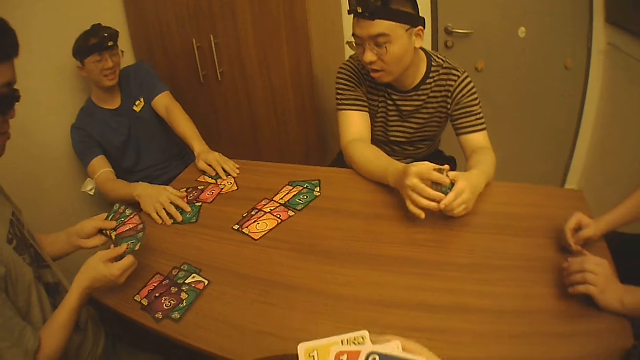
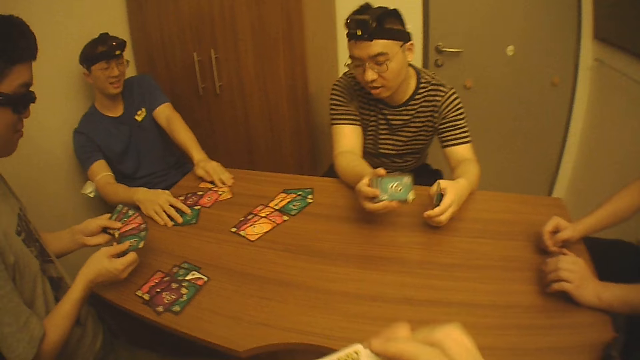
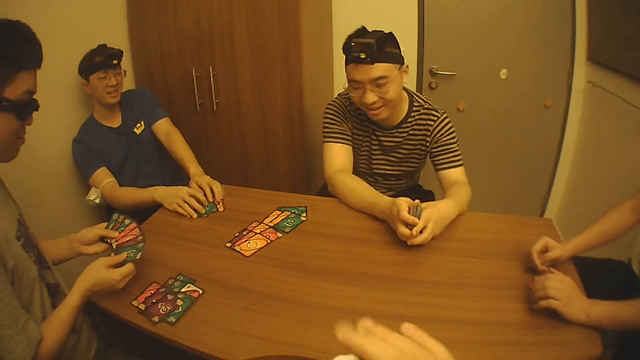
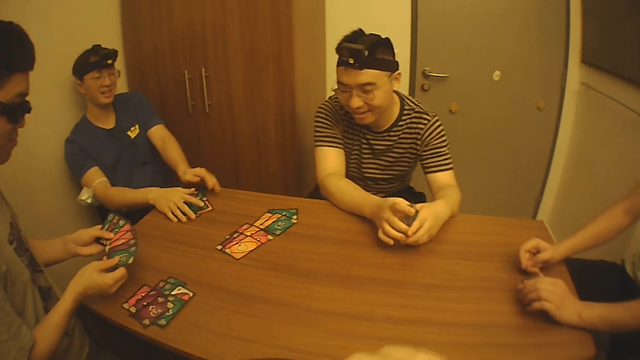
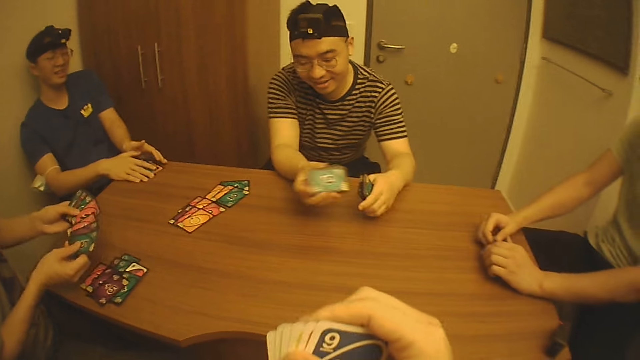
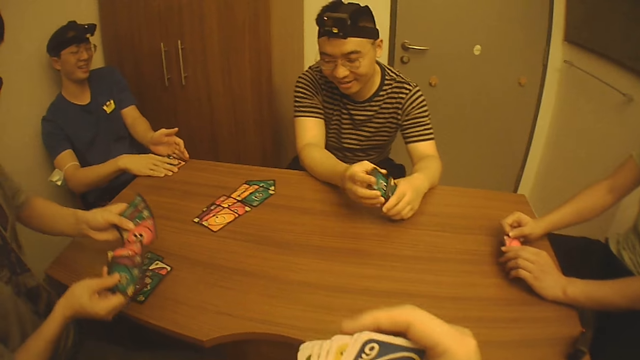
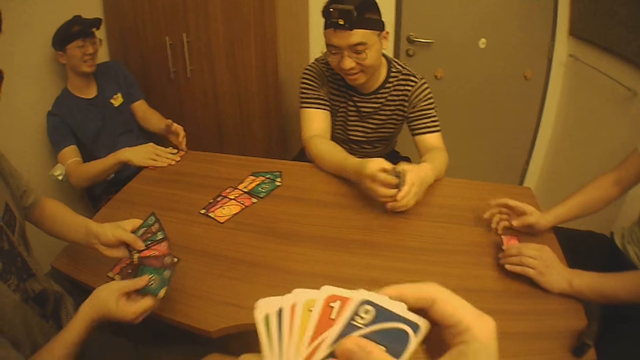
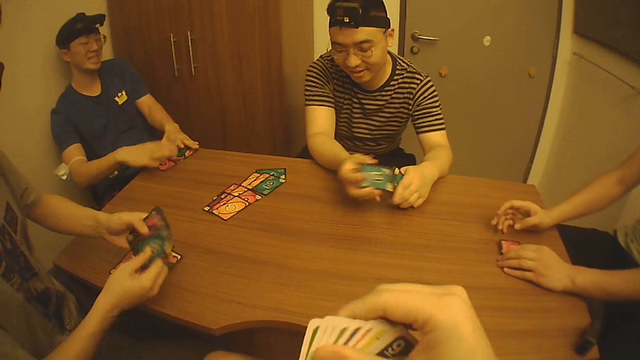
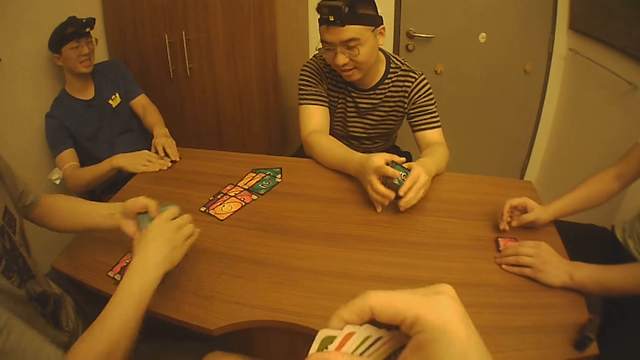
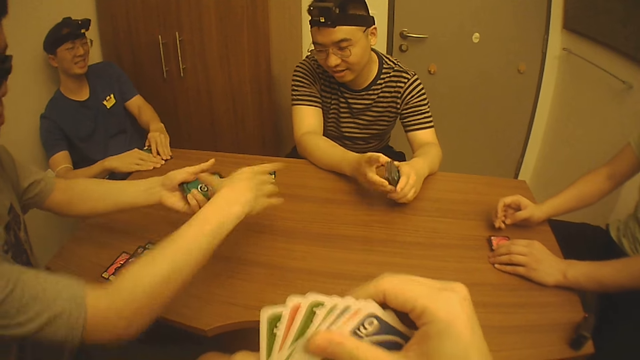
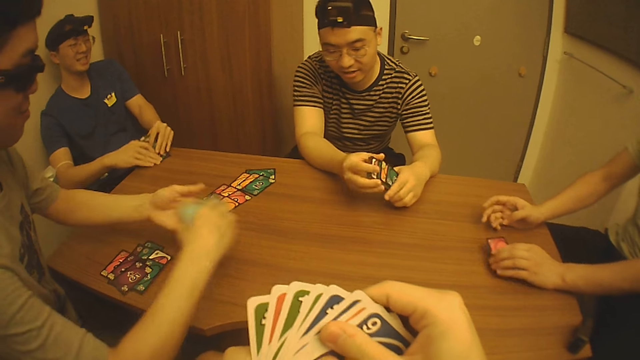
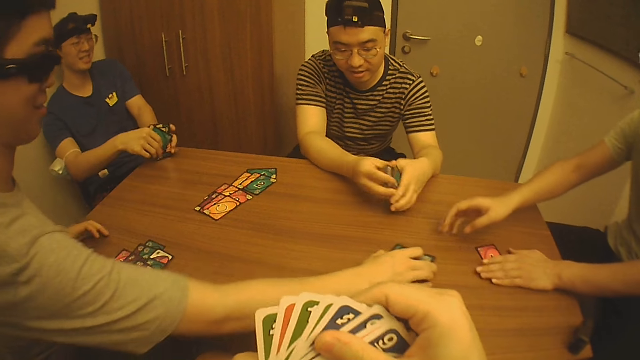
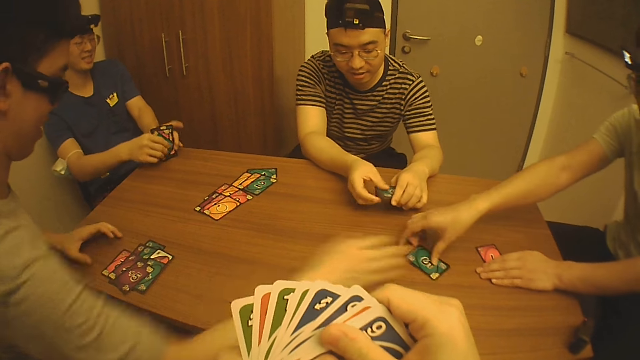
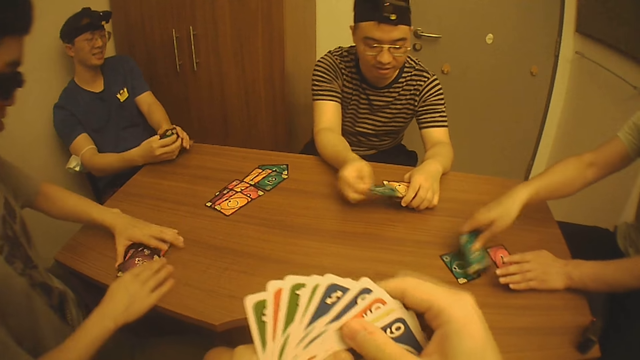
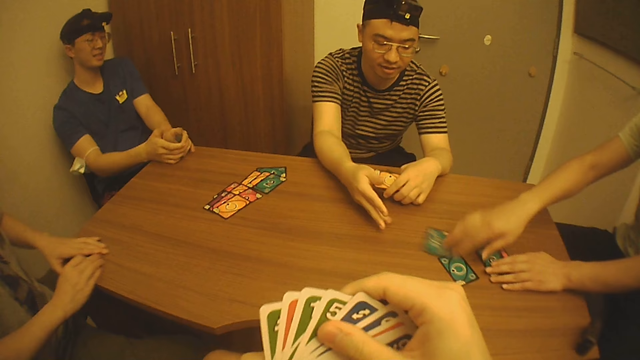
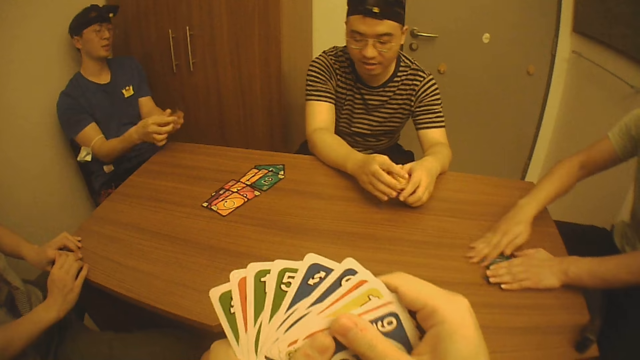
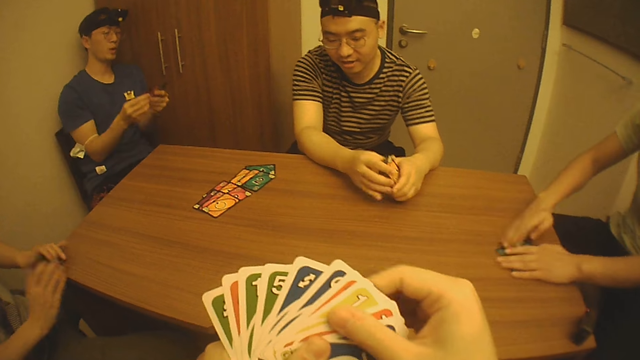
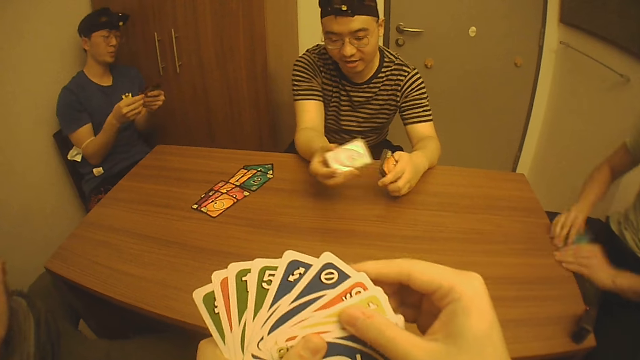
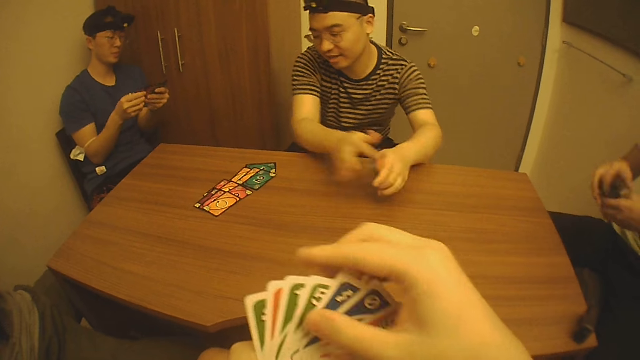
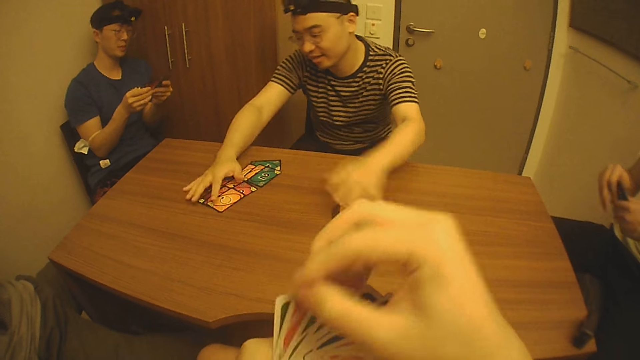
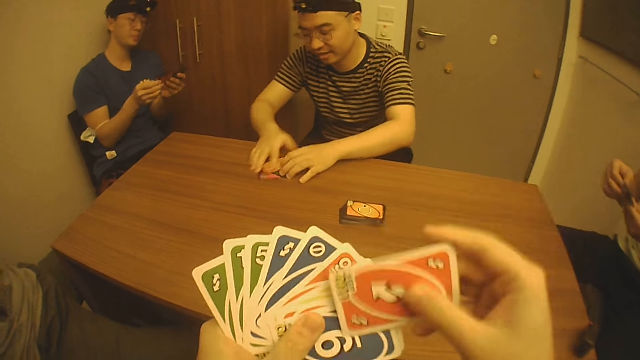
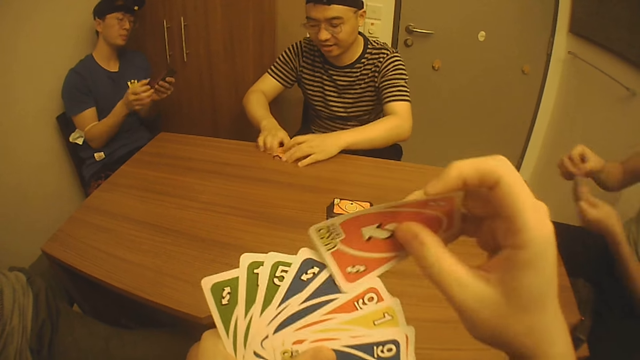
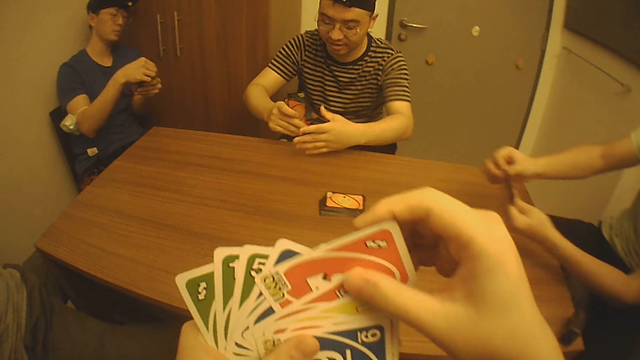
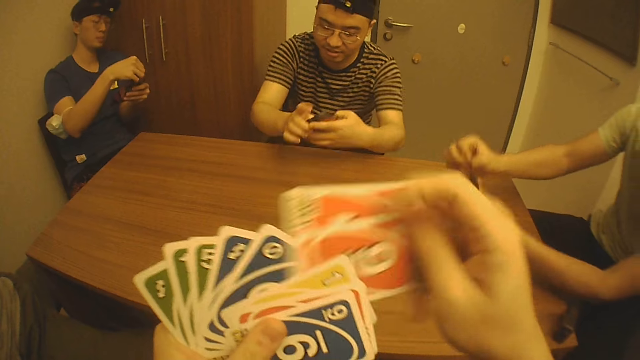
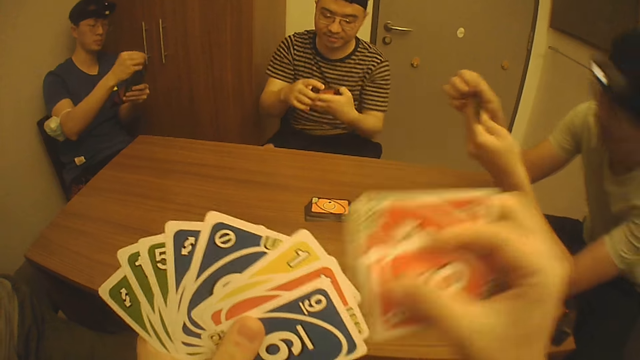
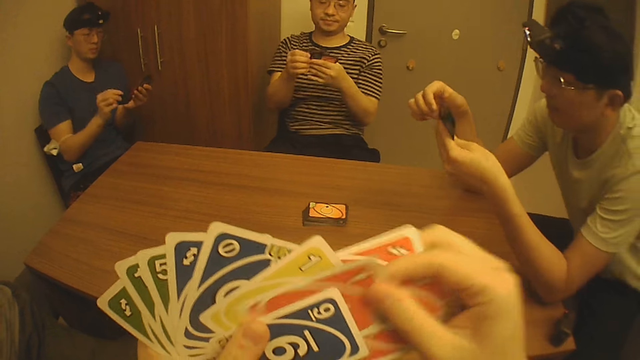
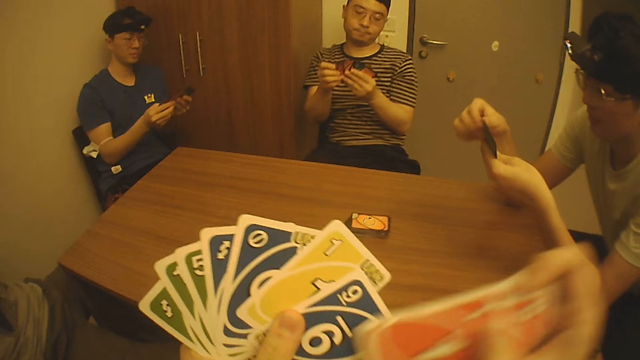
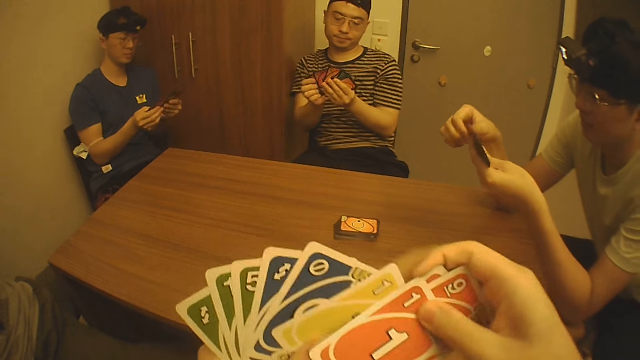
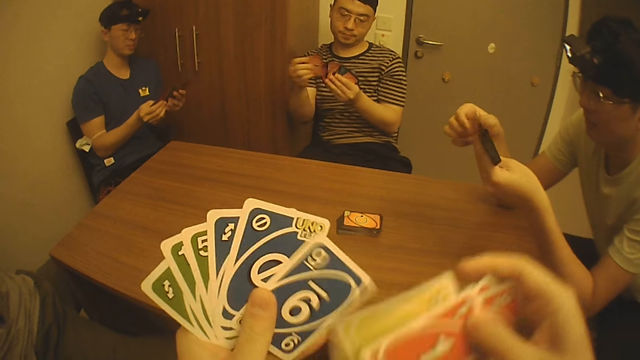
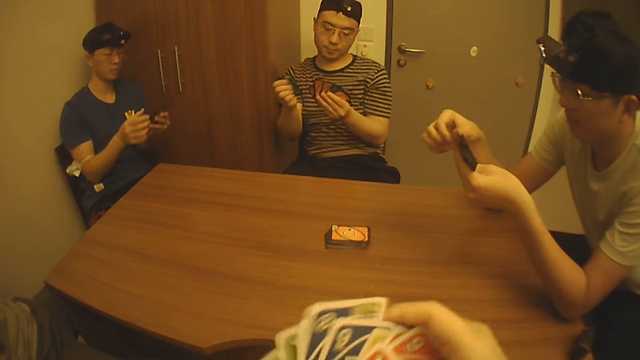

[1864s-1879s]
The camera wearer shuffles cards on the table with his hands. A man picks cards from the table with his hands. A second man places cards on the table with his right hand. A third man picks cards from the table with his right hand. A fourth man slides a card on the table to the third man with his right hand. The second man picks cards from the table with his hands. The third man picks cards from the table with his hands. The first man shuffles cards on the table with his hands. The fourth man shuffles cards on the table with his hands. The third man shuffles cards on the table with his hands. The fourth man gathers cards from the table with his right hand, places cards on the table with his left hand, picks cards from the table with his hands, and shuffles cards with his hands. The camera wearer checks through the game cards.

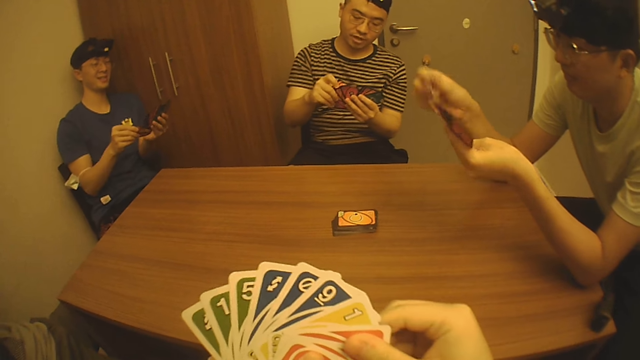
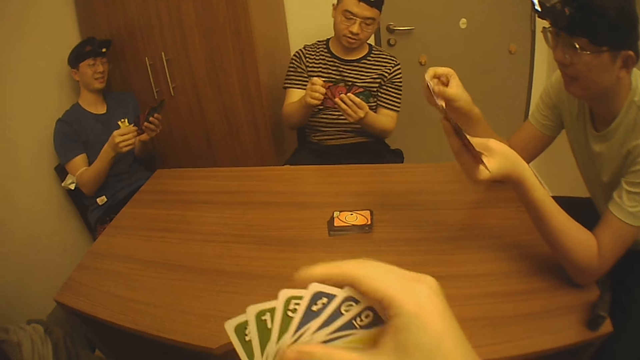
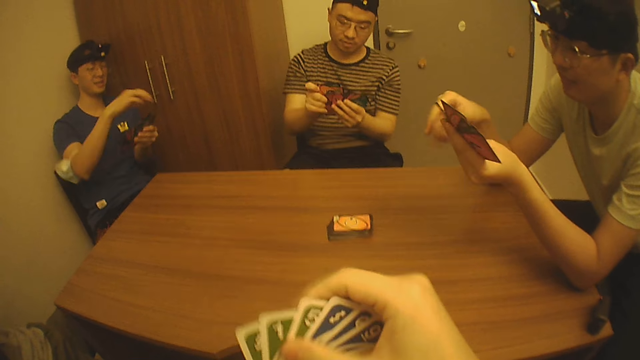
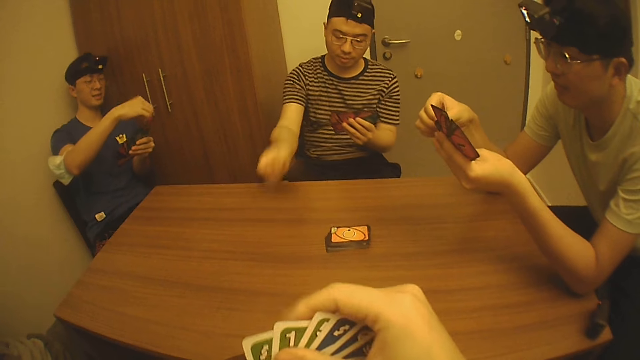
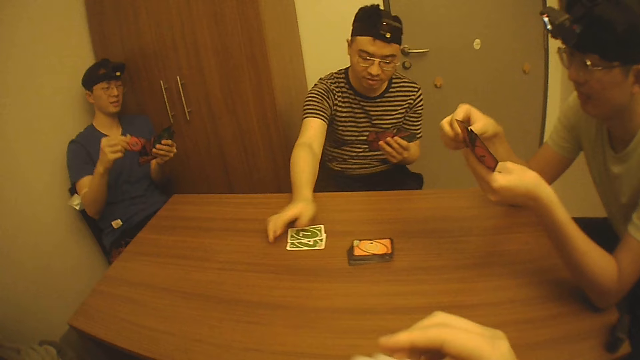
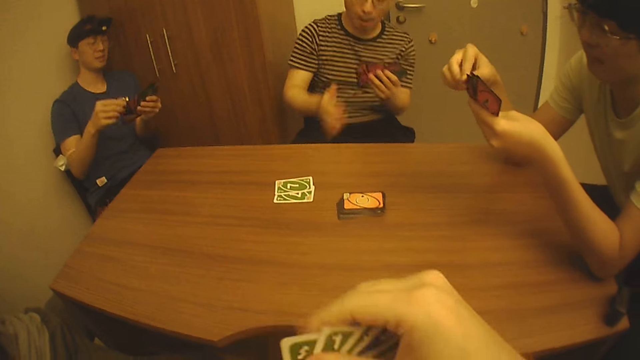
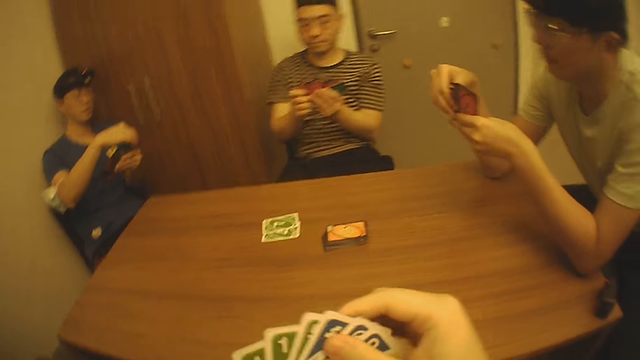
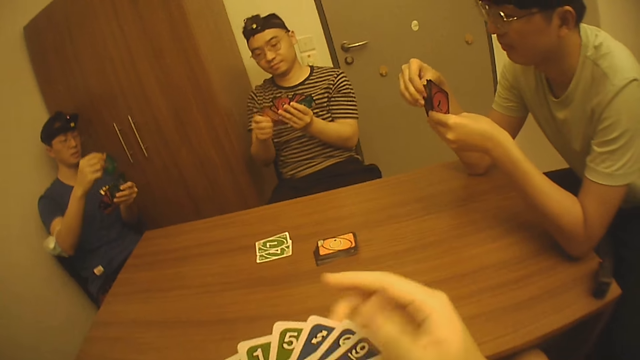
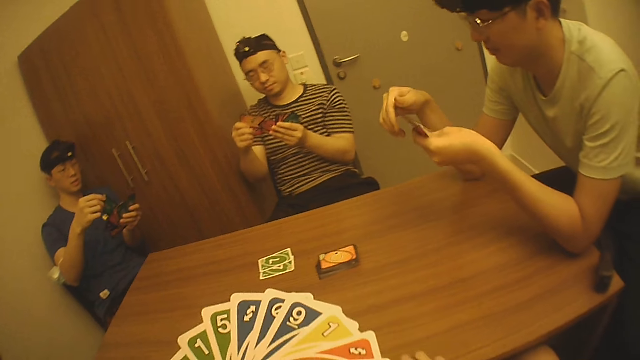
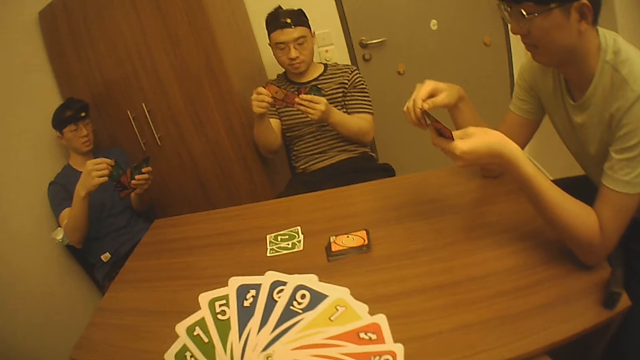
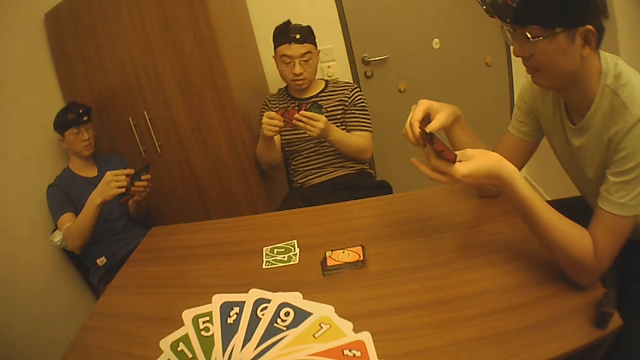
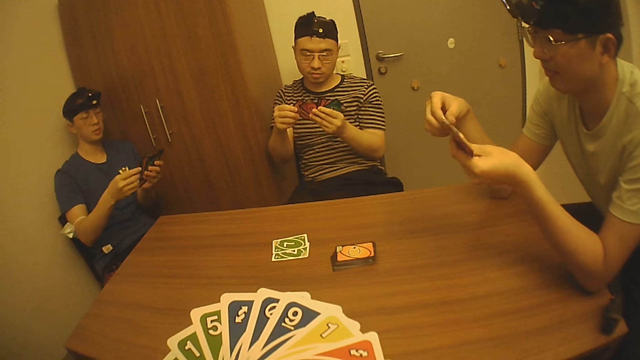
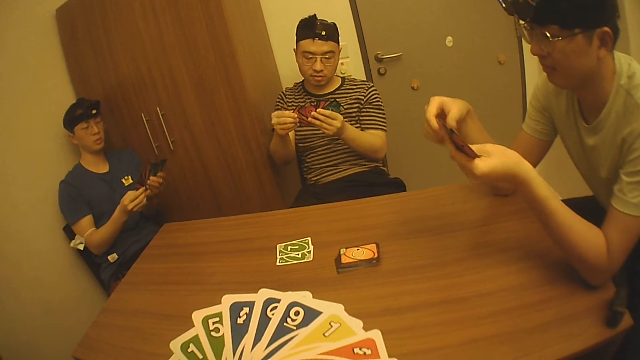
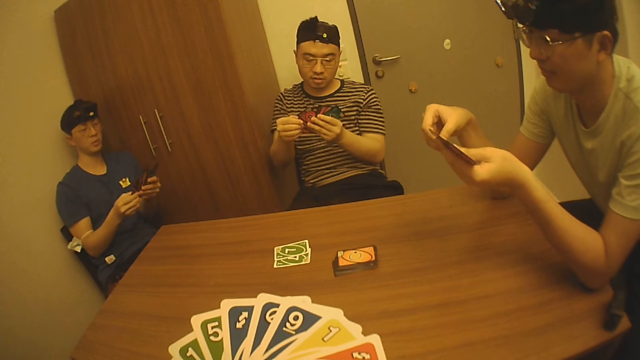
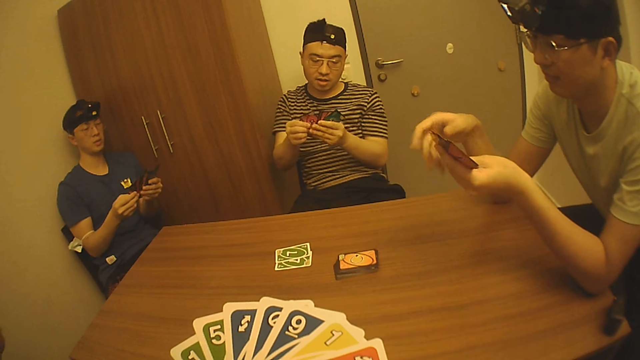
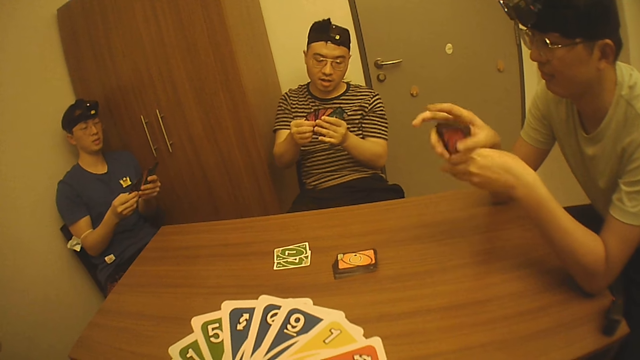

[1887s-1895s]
A man places cards on the table with his right hand.
